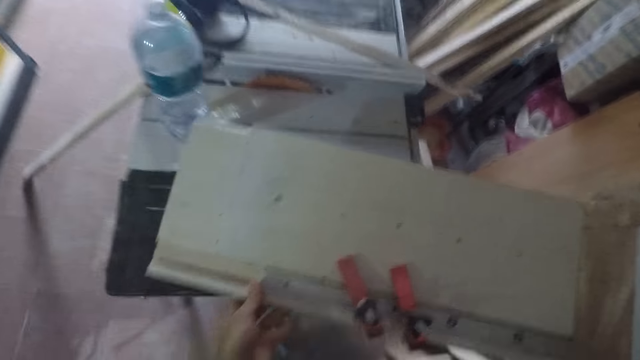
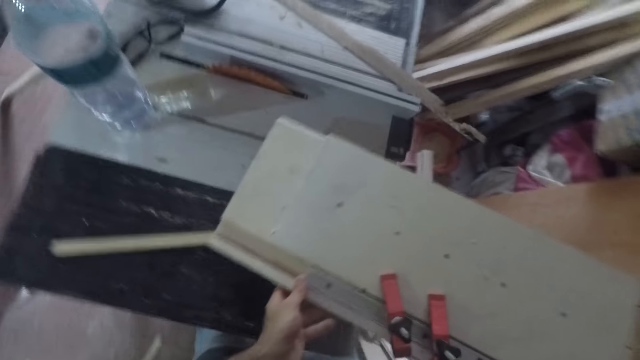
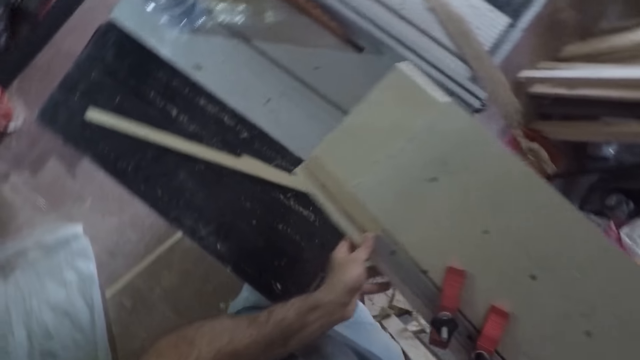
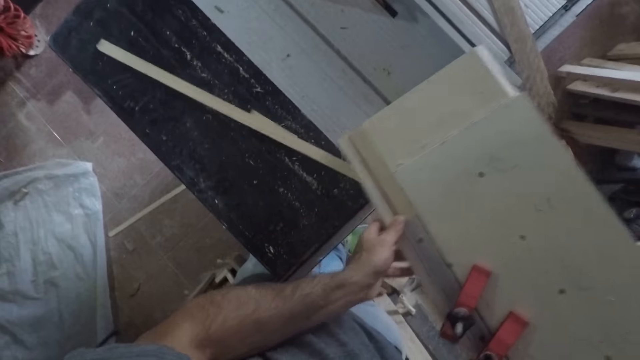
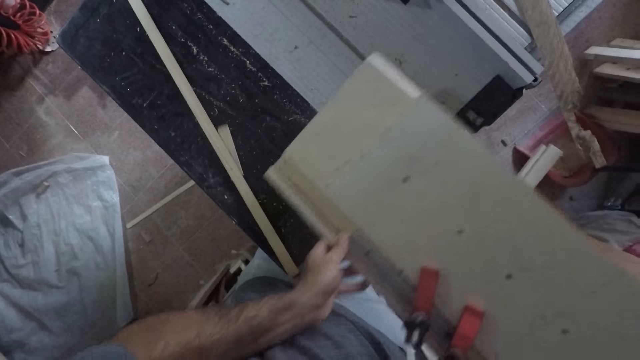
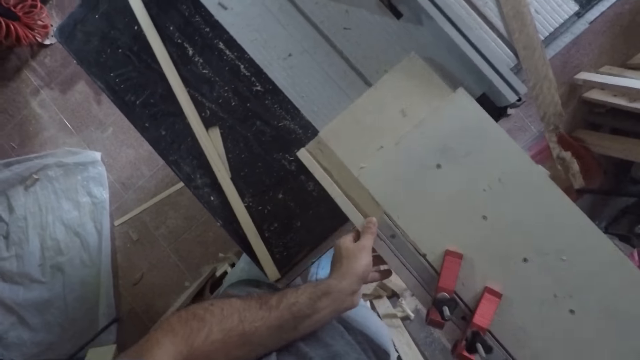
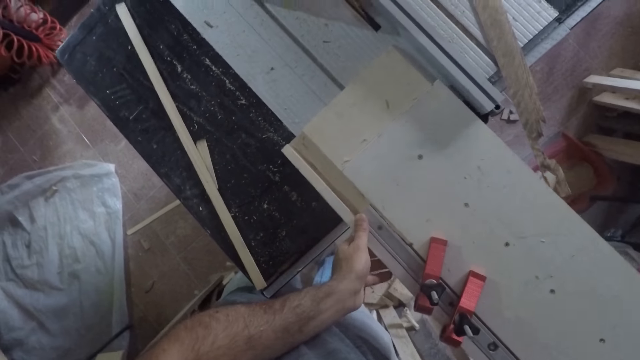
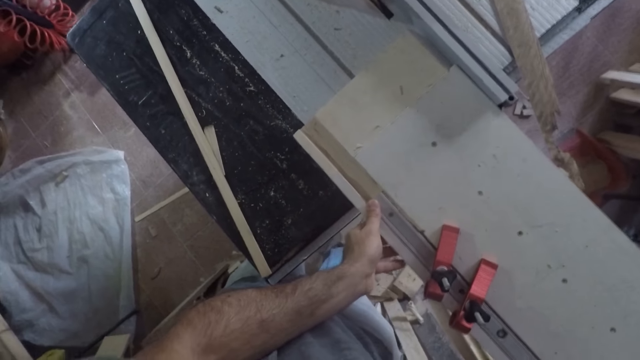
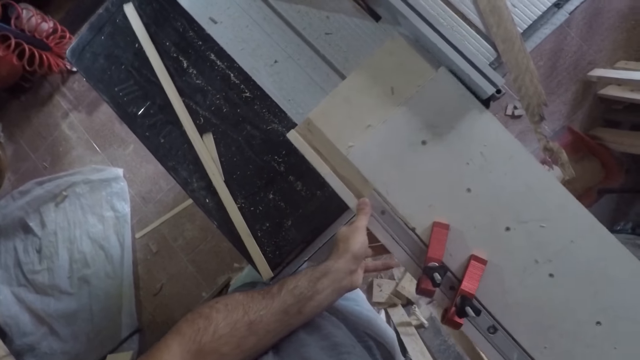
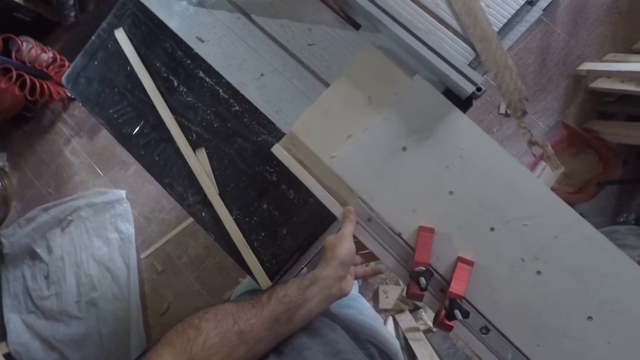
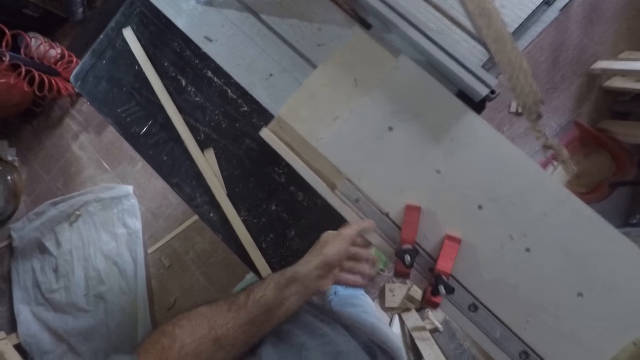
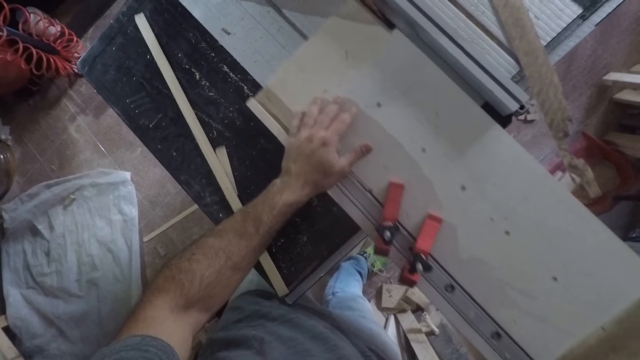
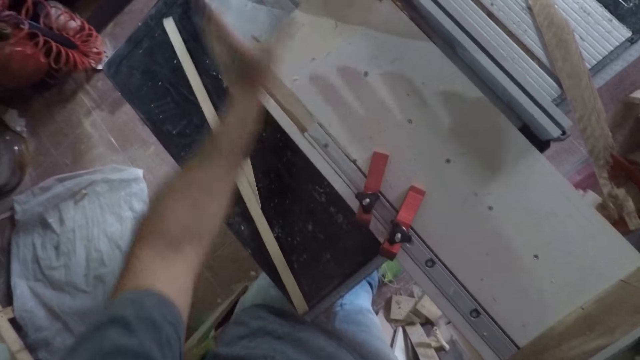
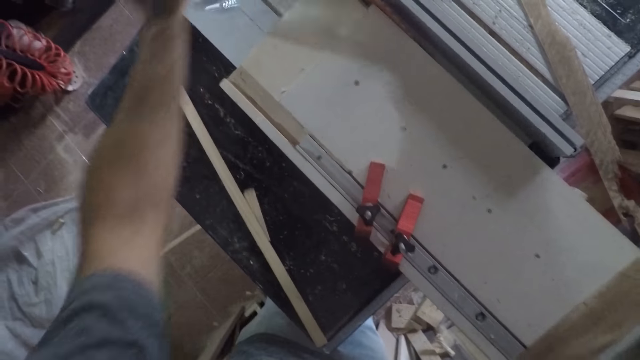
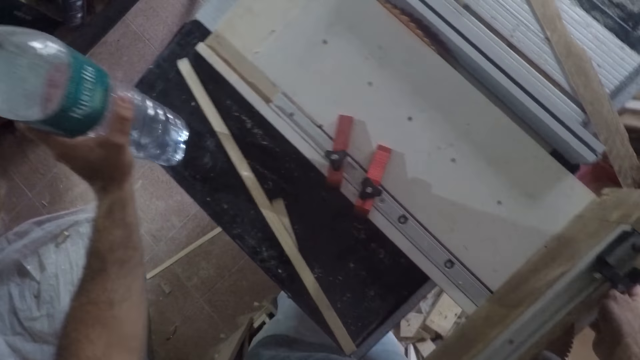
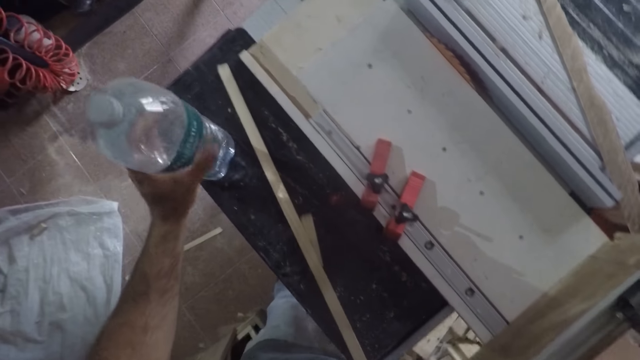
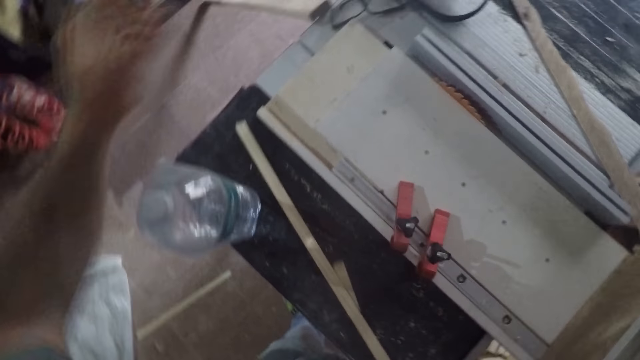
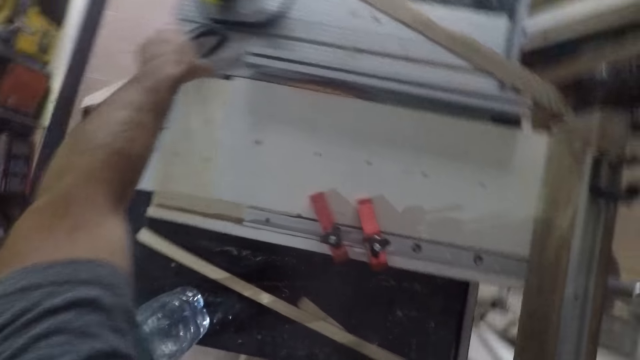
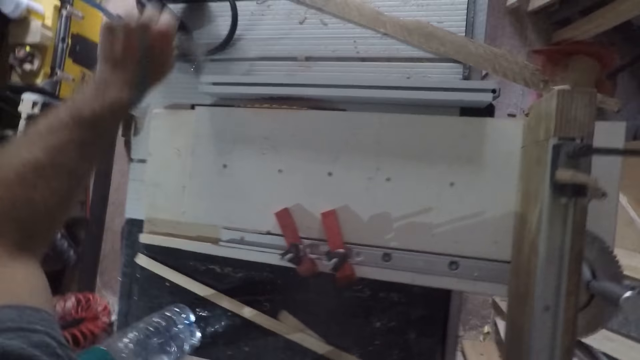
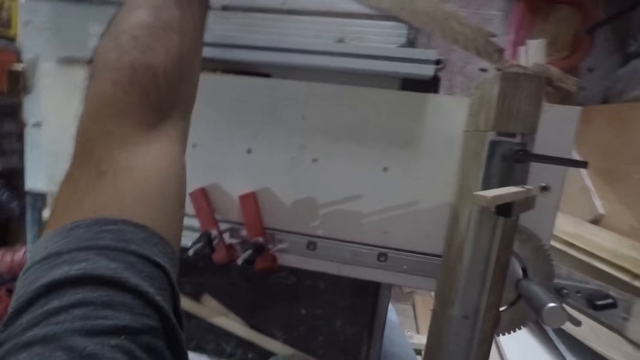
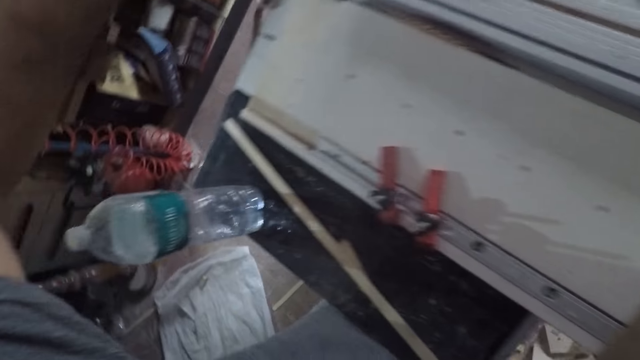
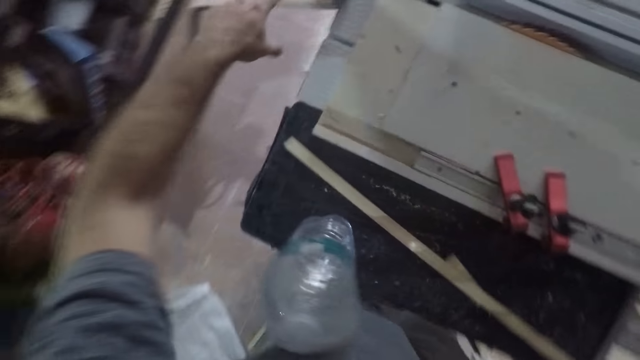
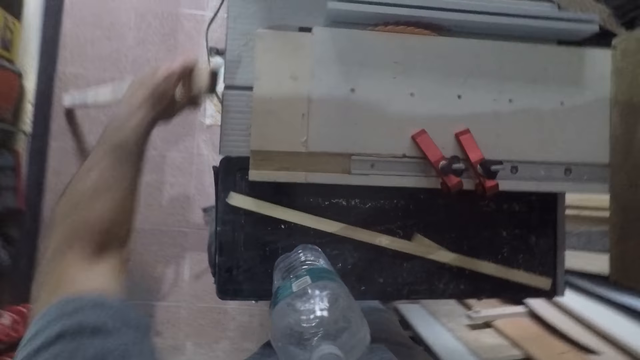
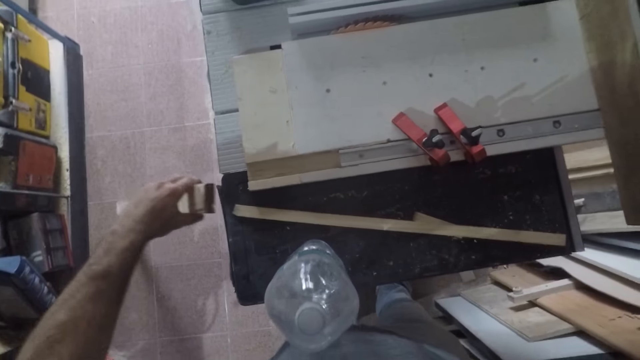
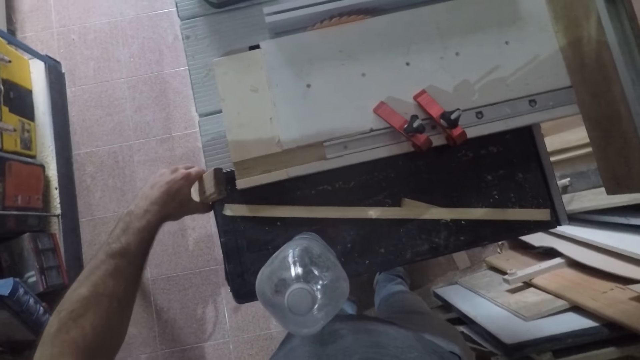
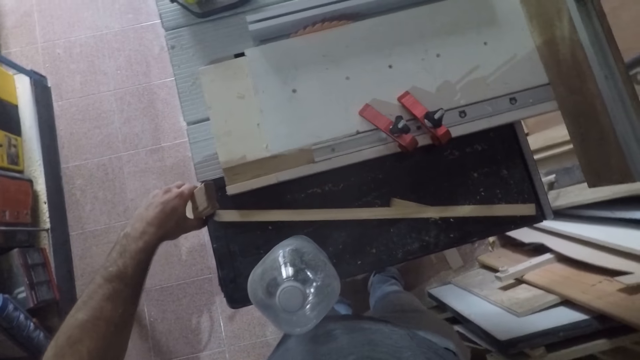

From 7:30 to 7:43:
The camera wearer pushes a piece of wood. He places the tool on a workbench. He places a board on a saw blade. He slides the tool across the workbench. He picks up a bottle from the workbench with his left hand and drops the bottle on another part of the workbench. He changes the position of a pair of glasses on the workbench with his left hand. He picks up the eyeglass and drops the eyeglass. He changes the position of the first piece of wood on the floor.

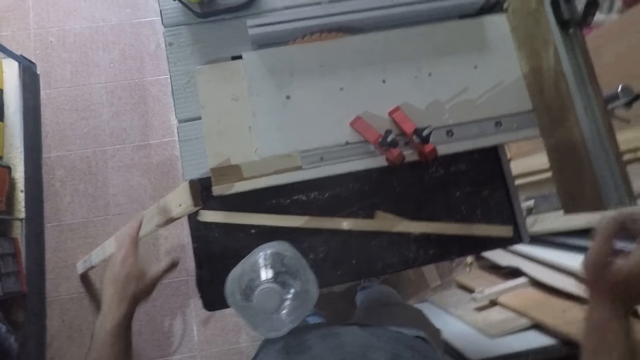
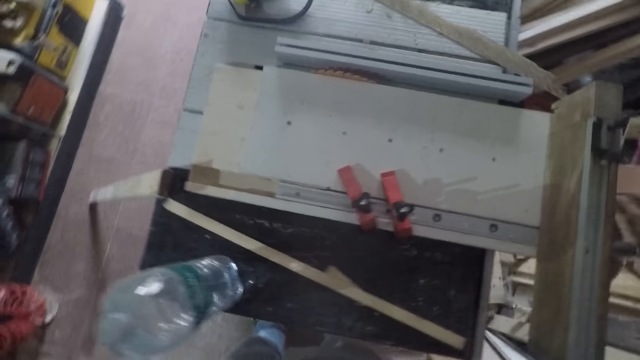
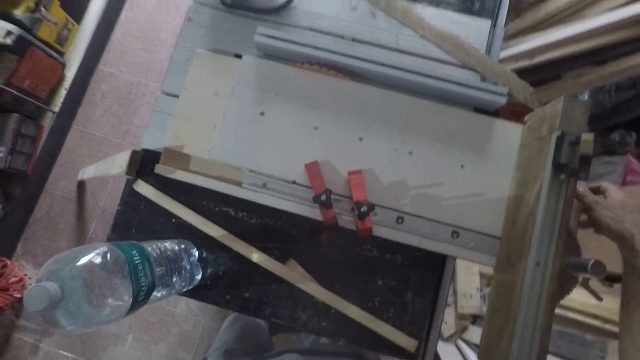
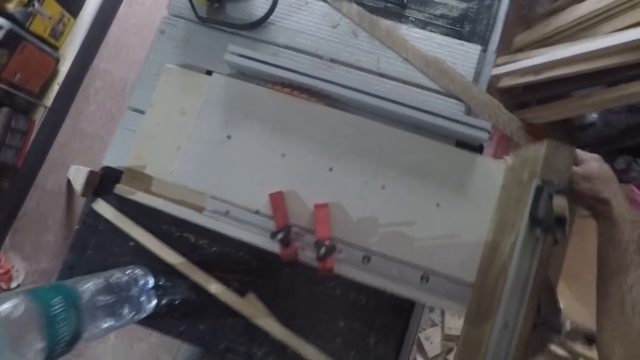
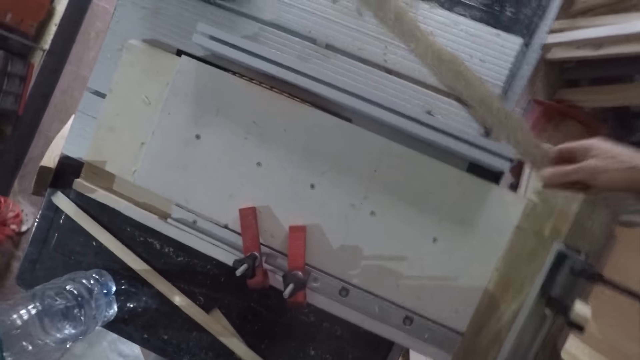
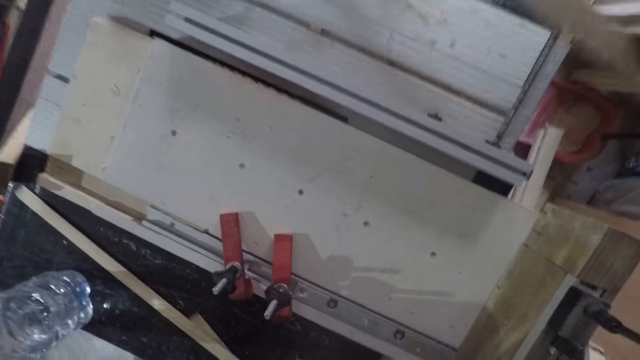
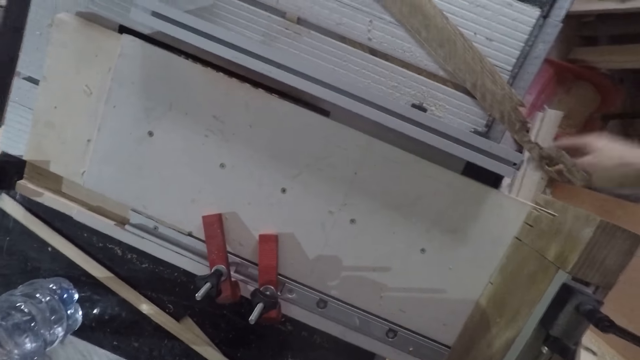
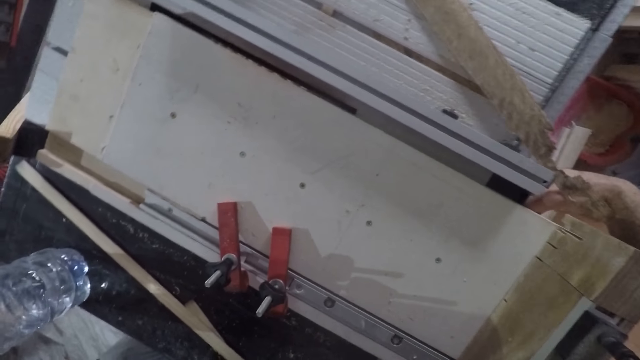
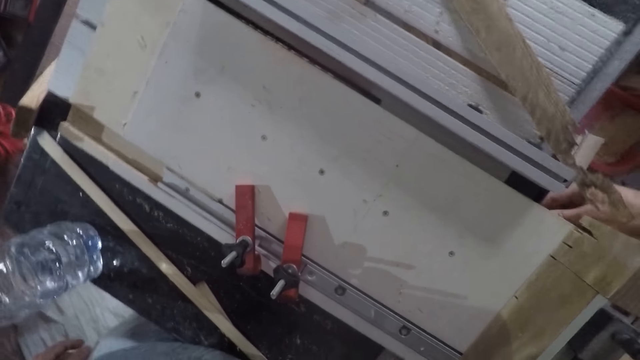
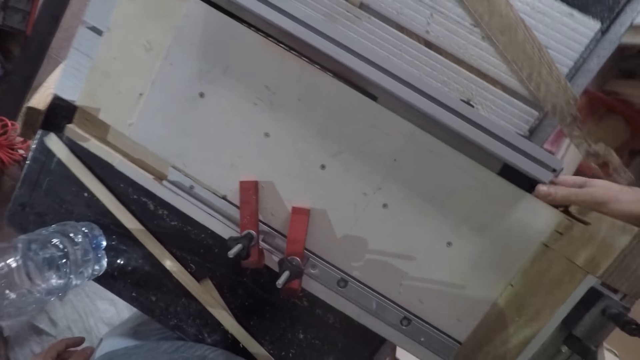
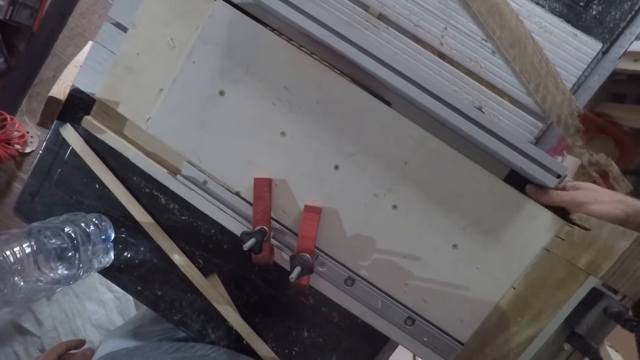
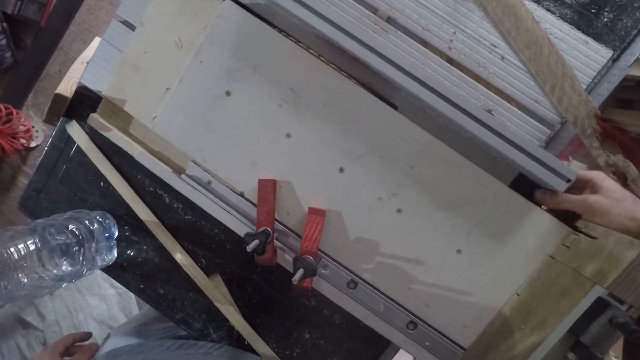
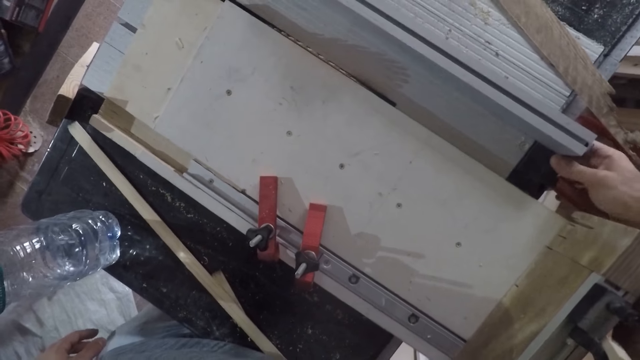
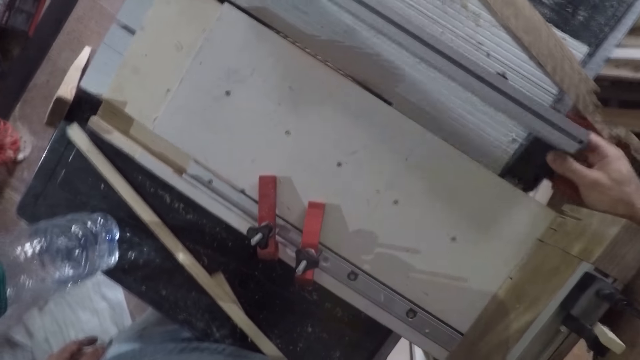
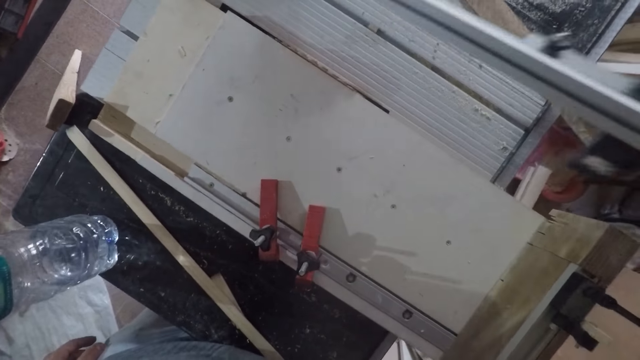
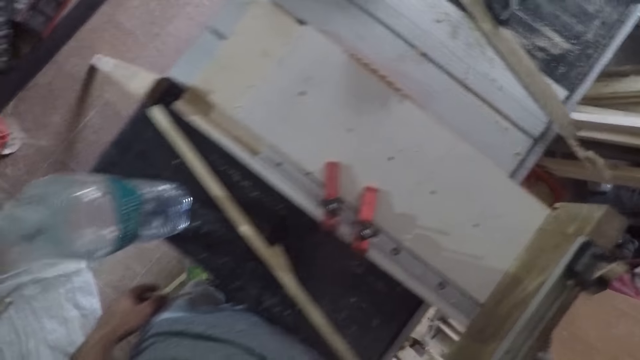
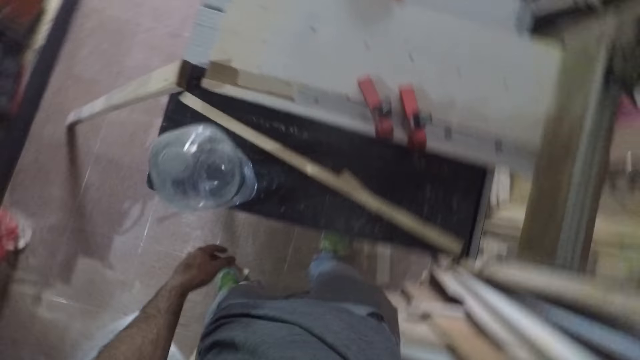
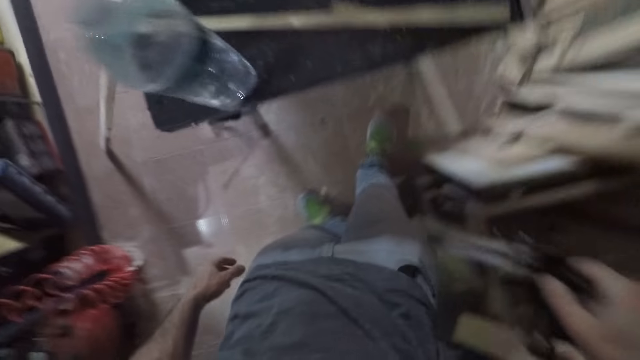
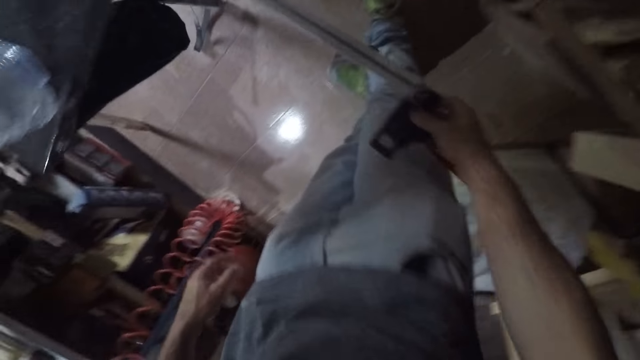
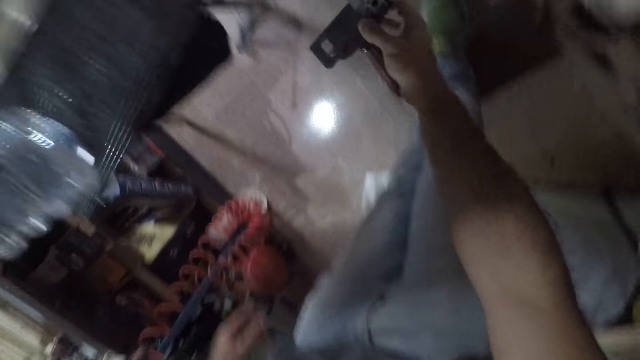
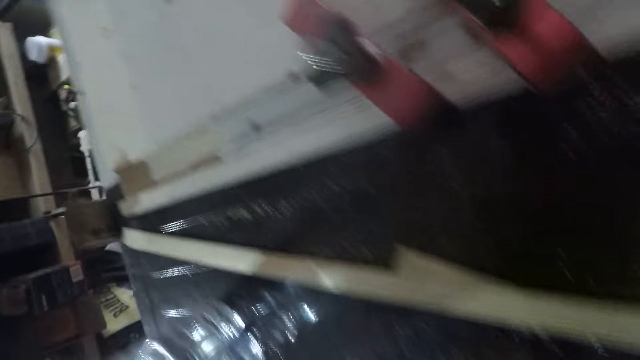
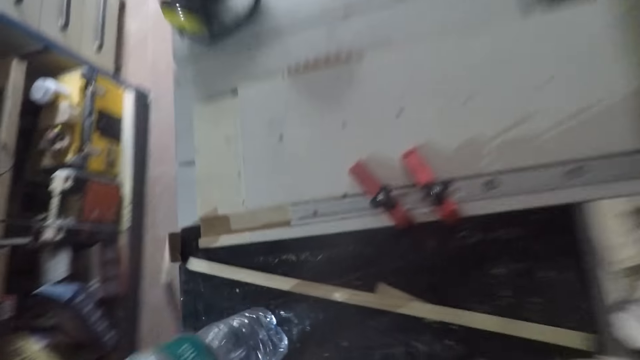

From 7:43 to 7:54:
The camera wearer touches a board. He lifts a piece of wood. He changes the position of the piece of wood on the workbench. He drops the piece of wood. He picks up a piece of metal from the workbench with his right hand. He puts the piece of metal under the worktable.
